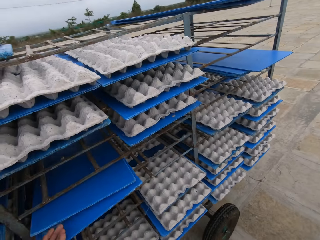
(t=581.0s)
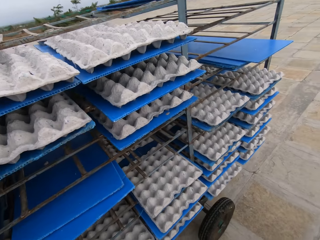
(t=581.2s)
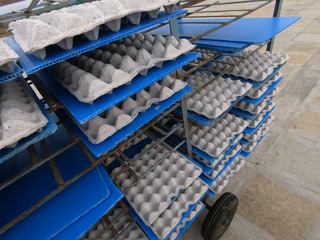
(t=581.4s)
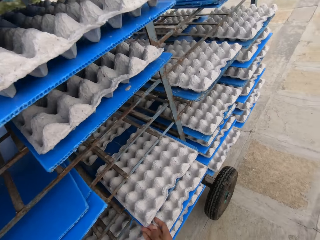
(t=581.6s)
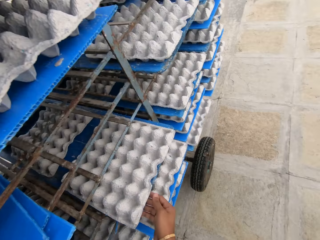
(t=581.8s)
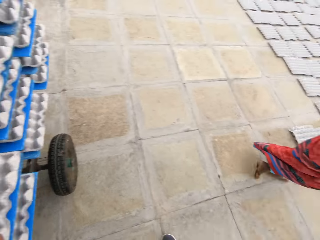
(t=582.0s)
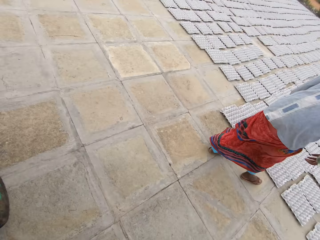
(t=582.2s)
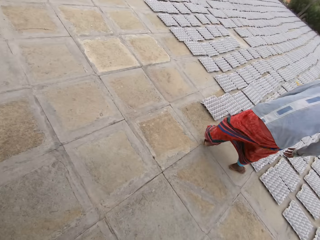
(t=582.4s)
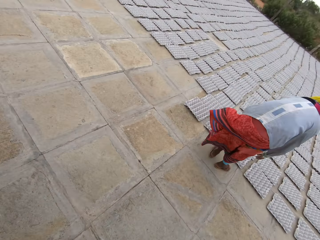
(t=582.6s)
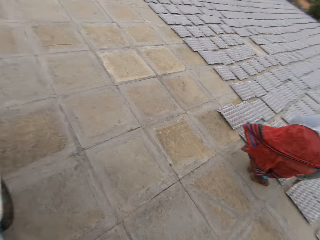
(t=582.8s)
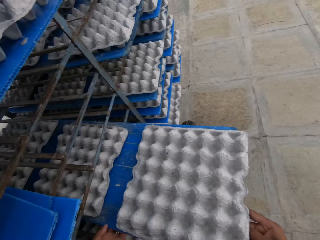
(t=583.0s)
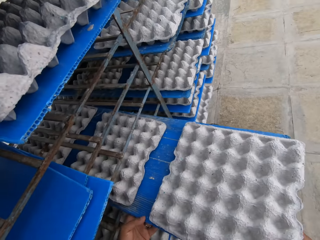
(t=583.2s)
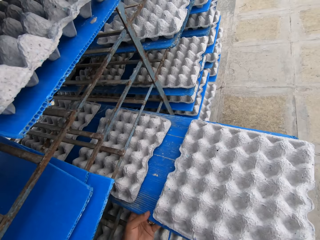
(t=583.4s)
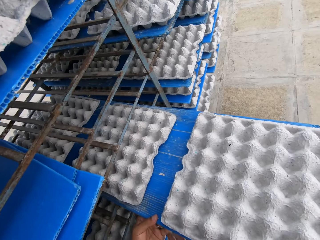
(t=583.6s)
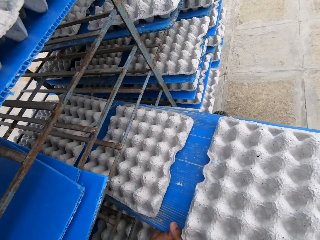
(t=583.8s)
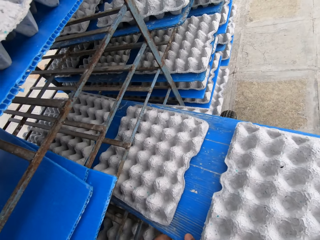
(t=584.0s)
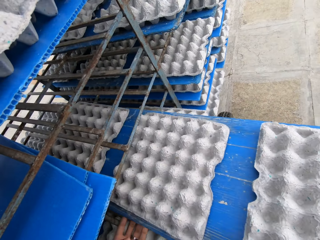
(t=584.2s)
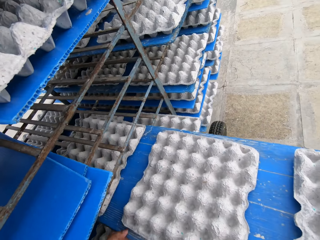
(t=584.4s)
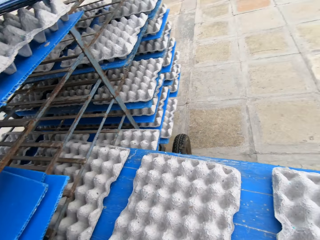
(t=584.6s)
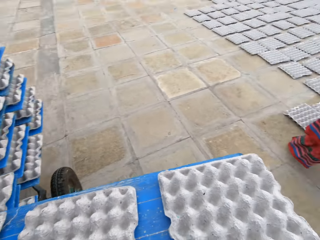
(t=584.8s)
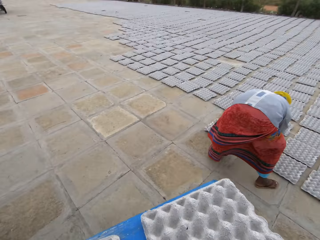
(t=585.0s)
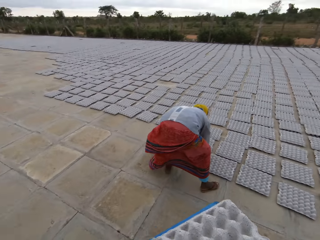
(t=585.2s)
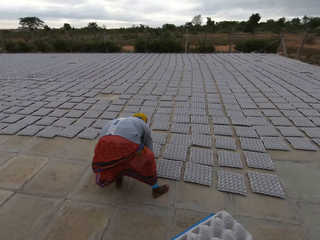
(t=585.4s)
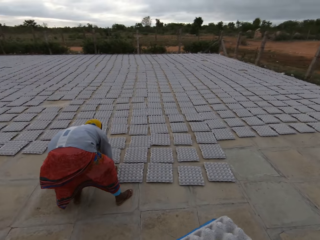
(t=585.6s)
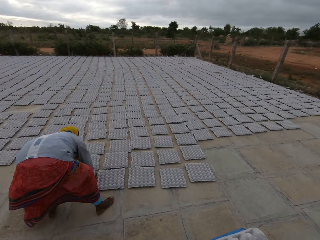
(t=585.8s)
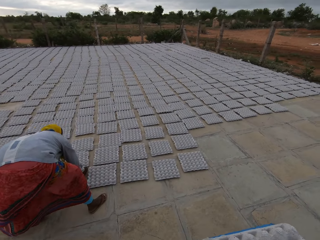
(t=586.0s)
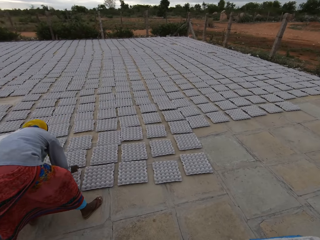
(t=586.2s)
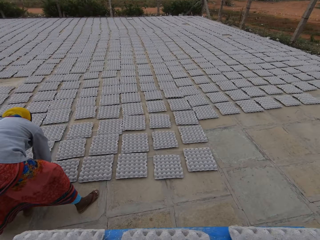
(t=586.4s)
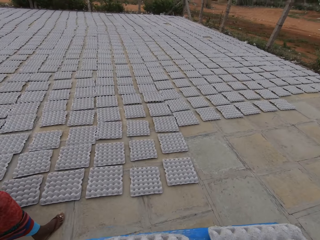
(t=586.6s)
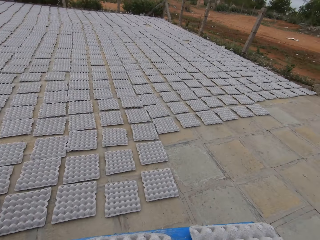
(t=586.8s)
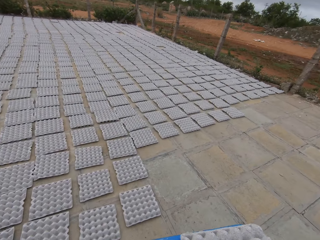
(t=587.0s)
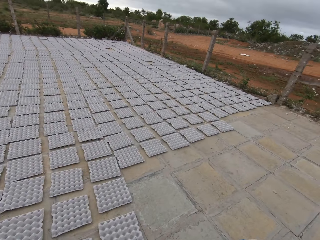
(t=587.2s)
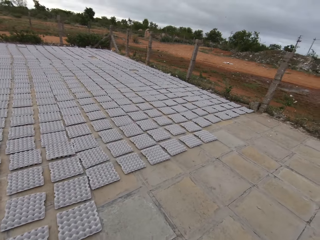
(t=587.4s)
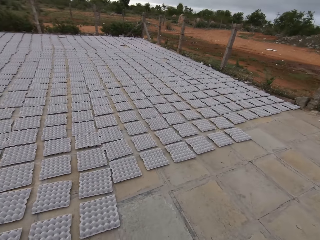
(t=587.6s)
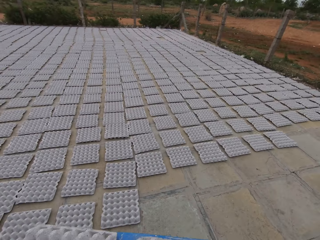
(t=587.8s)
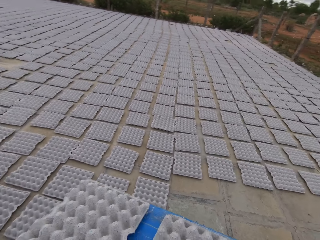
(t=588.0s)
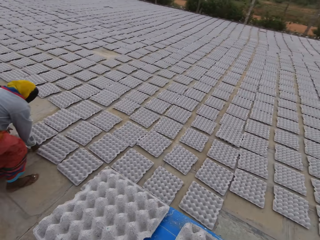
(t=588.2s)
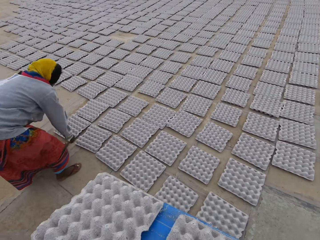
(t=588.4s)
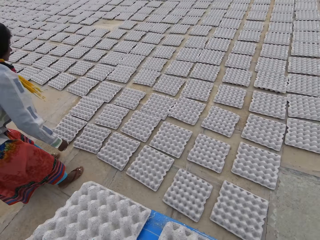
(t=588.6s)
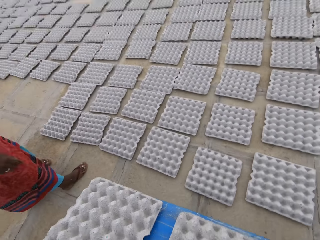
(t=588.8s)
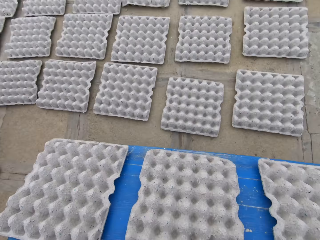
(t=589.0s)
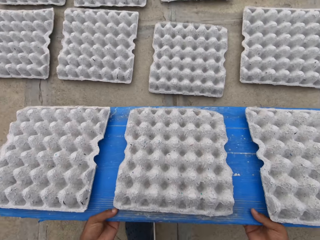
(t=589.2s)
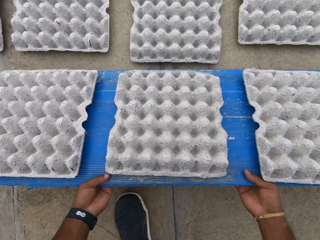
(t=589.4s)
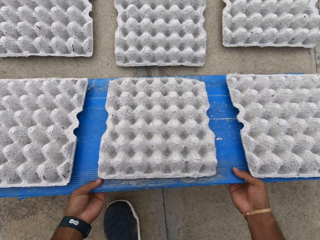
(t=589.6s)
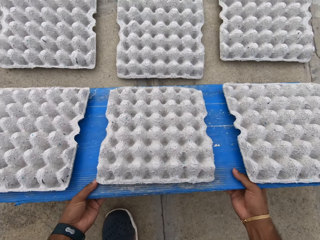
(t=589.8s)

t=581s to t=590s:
The camera wearer inserts the blue tray in the rack with his left hand. He holds a blue tray of egg trays in the rack with his right hand. A woman touches an egg tray on the ground with her hands. The camera wearer drags the blue tray with egg trays from the rack with his hands. He picks a pulp egg tray. The woman arranges an egg tray on the ground with her hands. The camera wearer walks around the field.

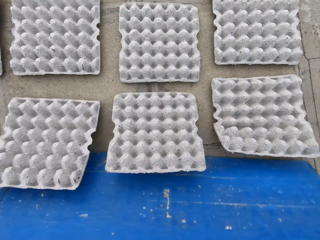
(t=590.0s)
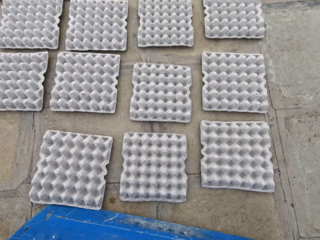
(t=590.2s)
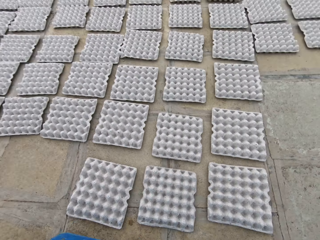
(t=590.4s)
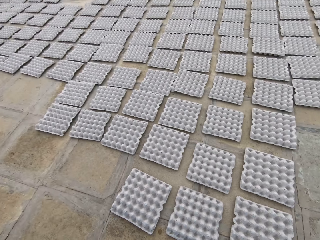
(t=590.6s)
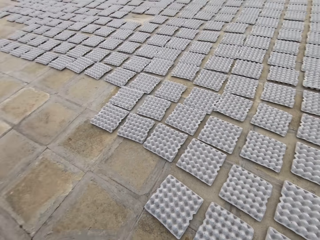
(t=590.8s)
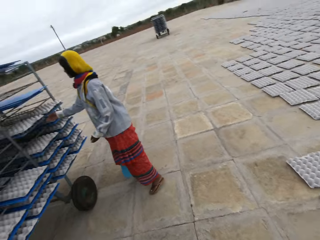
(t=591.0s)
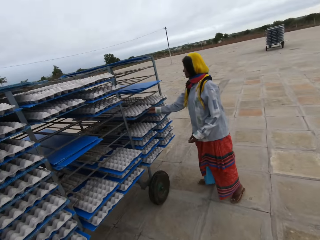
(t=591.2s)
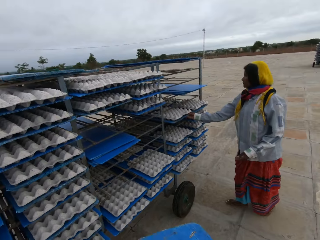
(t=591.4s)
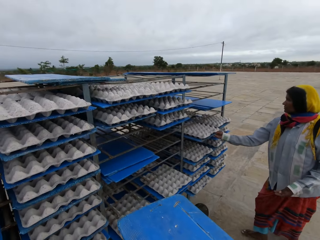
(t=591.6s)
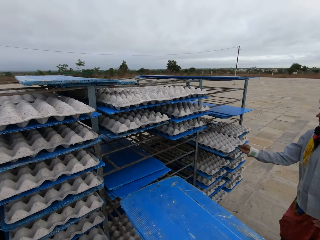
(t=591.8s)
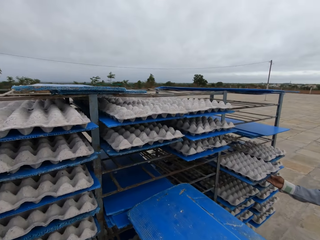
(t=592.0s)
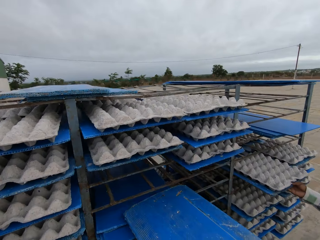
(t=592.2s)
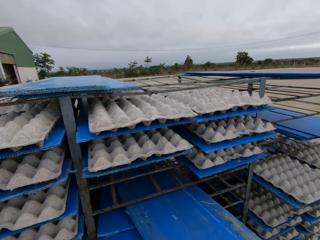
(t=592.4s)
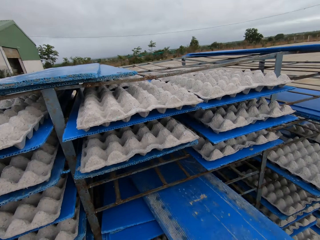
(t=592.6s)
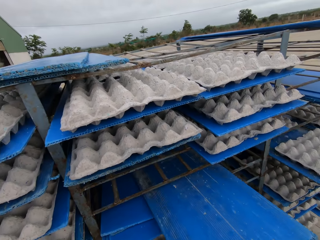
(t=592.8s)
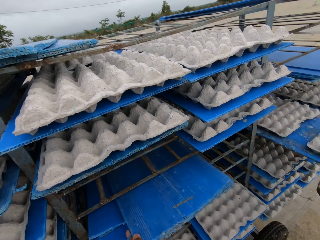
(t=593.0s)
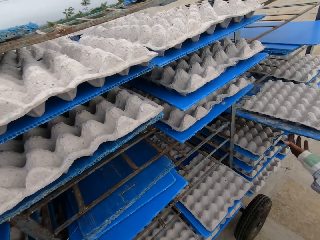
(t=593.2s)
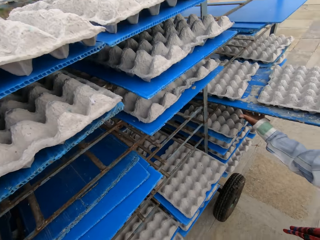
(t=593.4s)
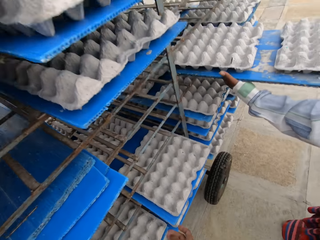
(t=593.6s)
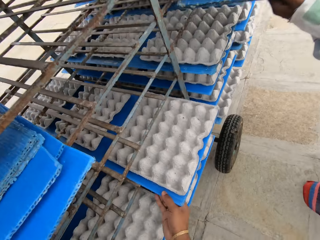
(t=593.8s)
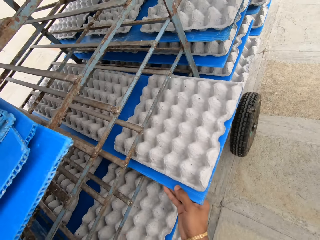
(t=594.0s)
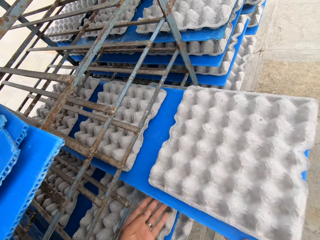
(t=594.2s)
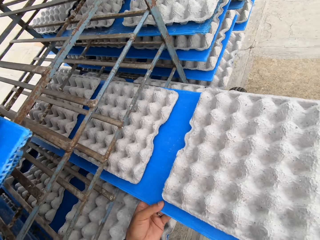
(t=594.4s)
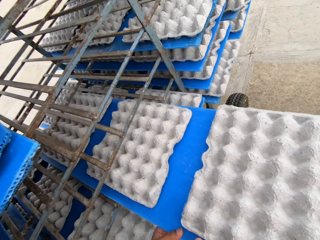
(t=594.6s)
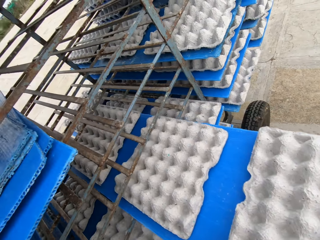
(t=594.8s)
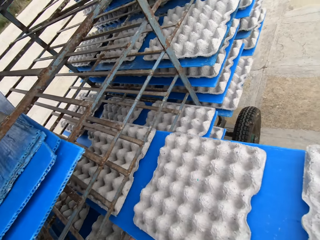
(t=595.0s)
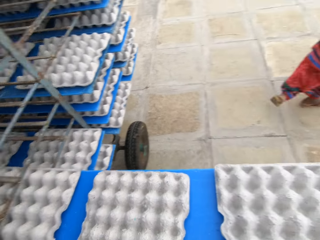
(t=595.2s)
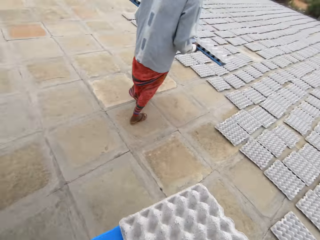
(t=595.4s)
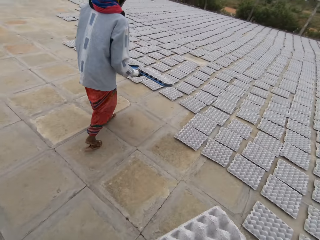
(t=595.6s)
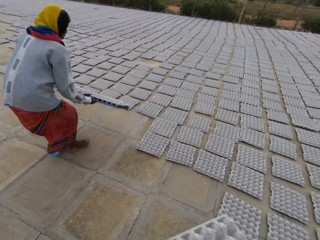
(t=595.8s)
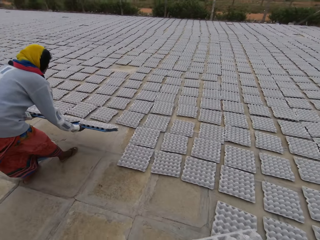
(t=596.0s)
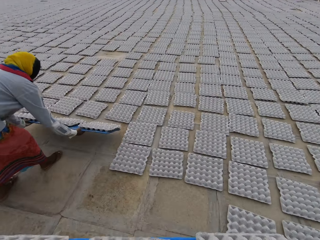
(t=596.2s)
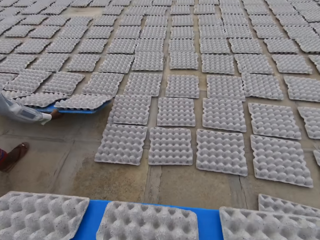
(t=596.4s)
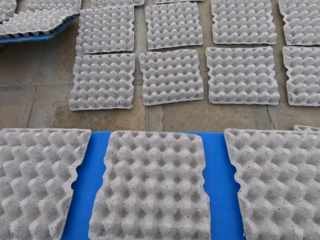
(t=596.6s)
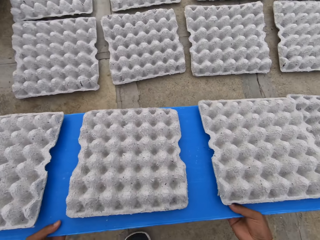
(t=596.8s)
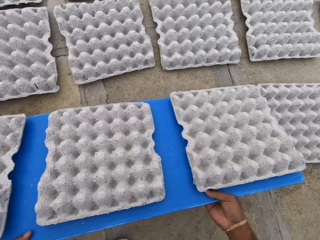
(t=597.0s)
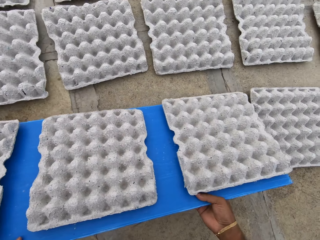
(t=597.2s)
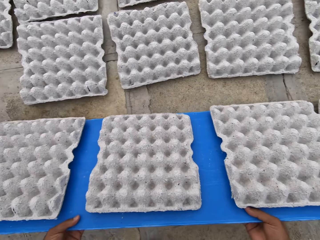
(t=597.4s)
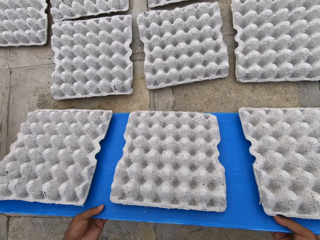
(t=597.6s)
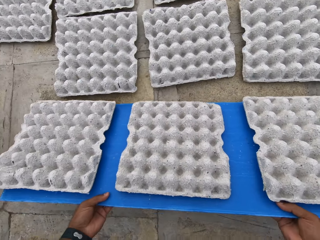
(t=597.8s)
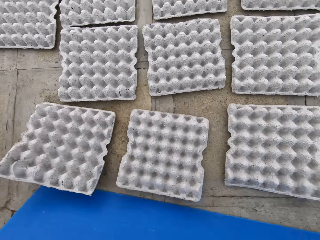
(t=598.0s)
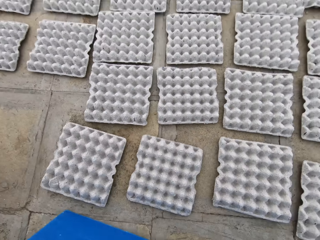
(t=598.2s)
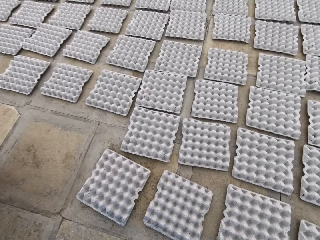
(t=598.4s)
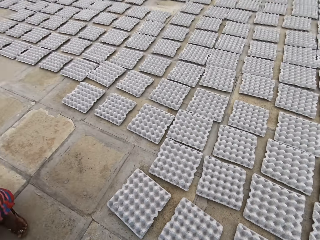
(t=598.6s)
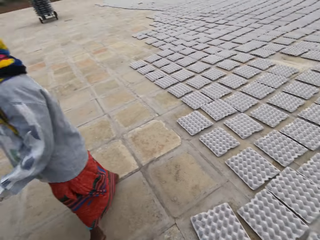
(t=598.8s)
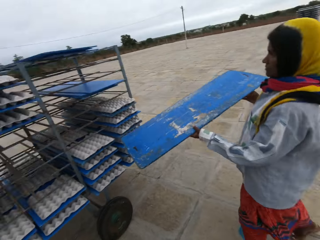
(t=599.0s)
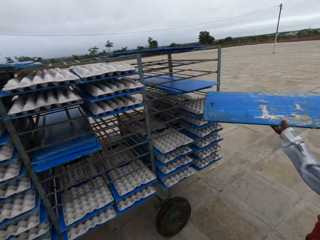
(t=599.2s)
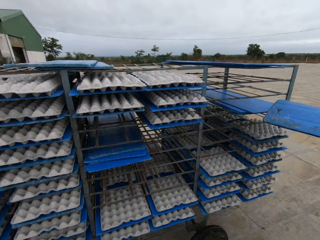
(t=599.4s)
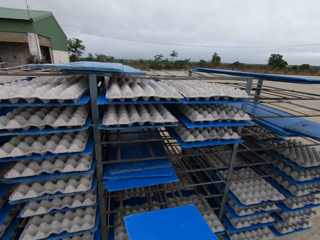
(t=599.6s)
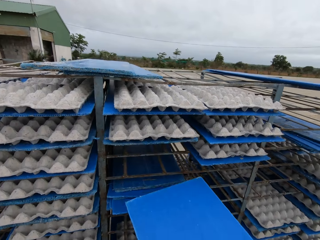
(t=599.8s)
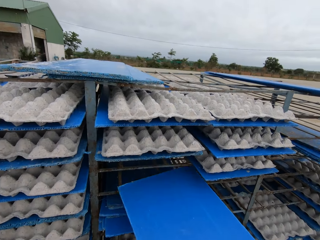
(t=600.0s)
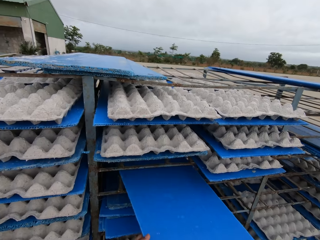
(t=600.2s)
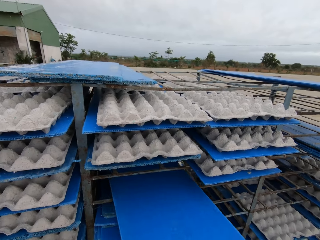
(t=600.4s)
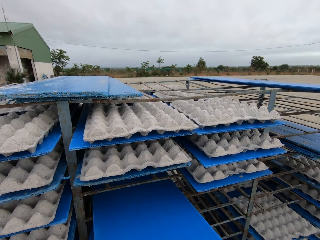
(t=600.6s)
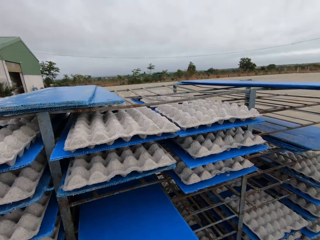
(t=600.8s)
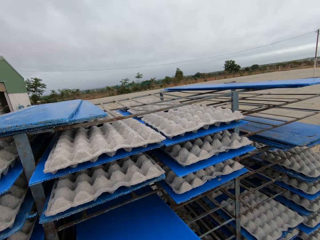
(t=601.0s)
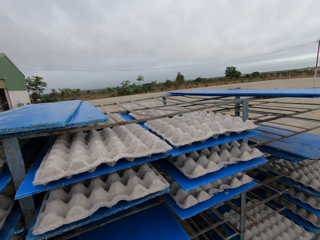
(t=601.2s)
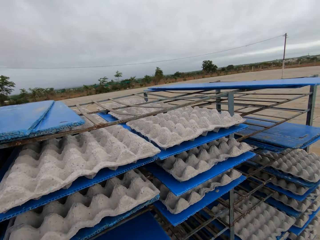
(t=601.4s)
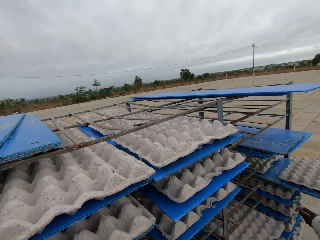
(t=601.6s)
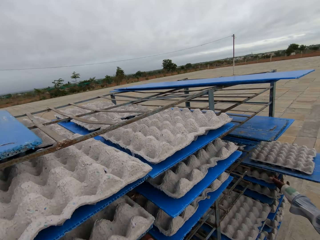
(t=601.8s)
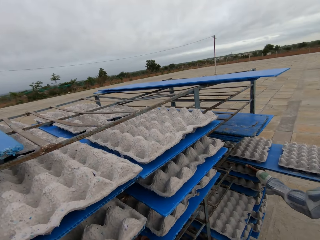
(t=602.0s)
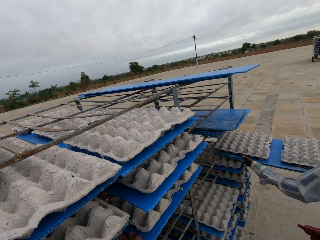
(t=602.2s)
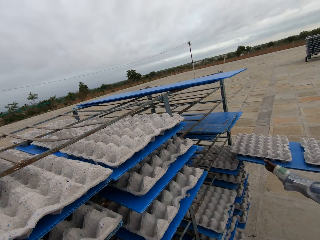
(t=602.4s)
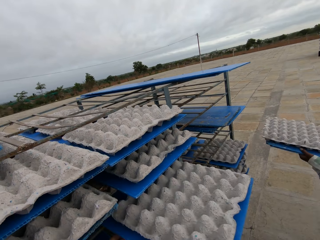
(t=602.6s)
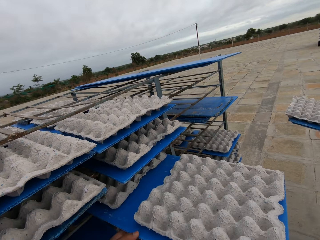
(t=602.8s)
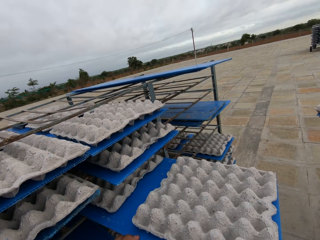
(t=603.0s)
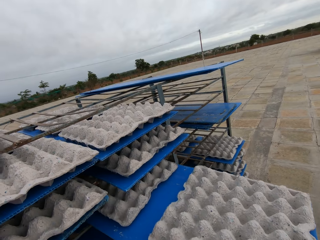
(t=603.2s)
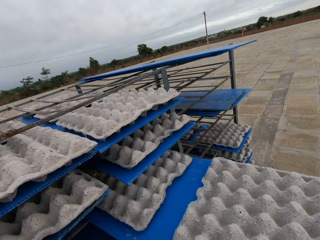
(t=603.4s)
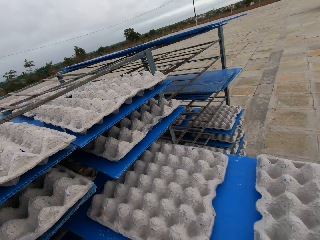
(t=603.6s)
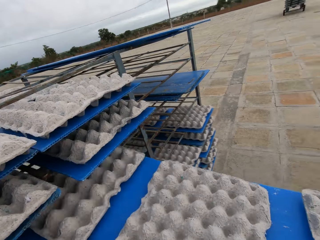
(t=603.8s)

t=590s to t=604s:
The camera wearer drops the blue tray with pulp egg trays on the ground with his hands. He drops the egg trays on the ground with the blue tray in his hands. A woman holds a blue tray with egg trays from the rack with her right hand. The camera wearer walks around the field. He inserts the blue tray in the rack with his hands. The woman drags the blue tray with egg trays from the rack with her hands. The camera wearer drags a blue tray with egg trays from the rack with his right hand. He picks a pulp egg tray. He drags the blue tray with egg trays from the rack with his hands. The woman carries the blue tray with eggs in her hands. The camera wearer walks around the field. The woman drops the blue tray with eggs on the ground with her hands. The camera wearer drops the blue tray with eggs on the ground with his hands. He drops the egg trays on the ground with the blue tray in his hands. He walks around the field. The woman carries the blue tray in her hands, inserts the blue tray in the rack with her hands. The camera wearer inserts the blue tray in the rack with his hands. The woman drags a blue tray with egg trays from the rack with her right hand. She drags the blue tray with egg trays from the rack with her hands. The camera wearer picks a pulp egg tray. He drags a blue tray with egg trays from the rack with his hands.
